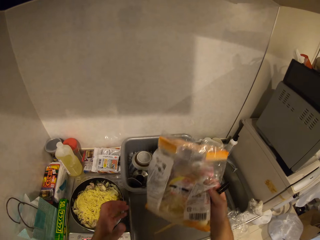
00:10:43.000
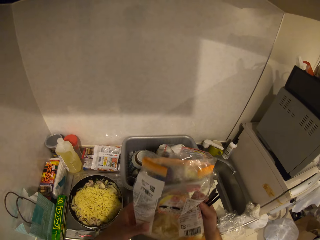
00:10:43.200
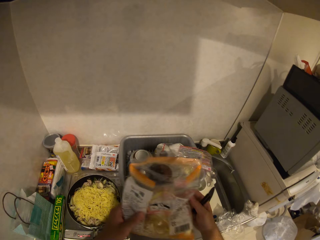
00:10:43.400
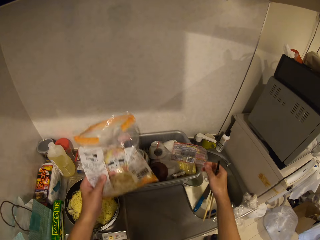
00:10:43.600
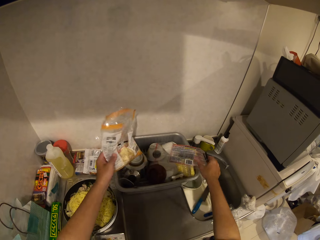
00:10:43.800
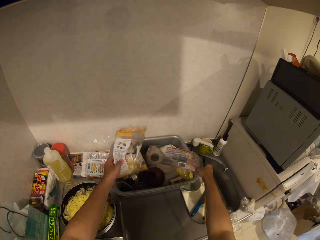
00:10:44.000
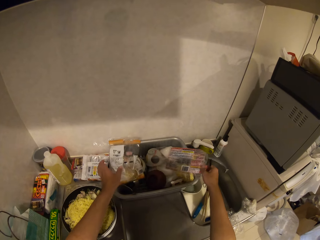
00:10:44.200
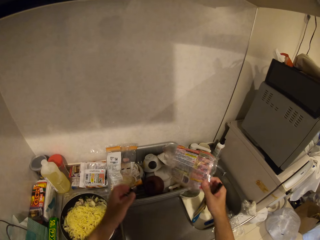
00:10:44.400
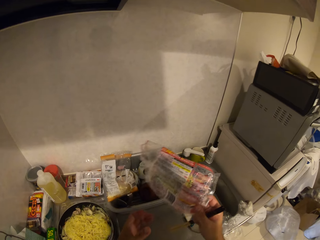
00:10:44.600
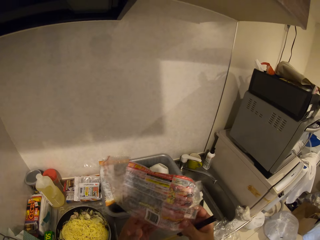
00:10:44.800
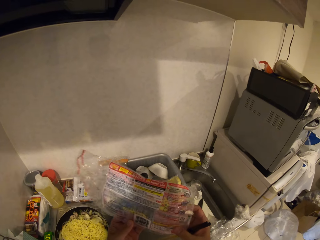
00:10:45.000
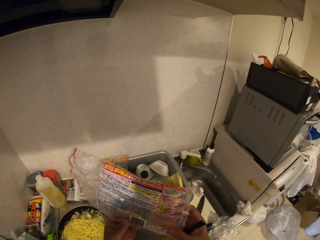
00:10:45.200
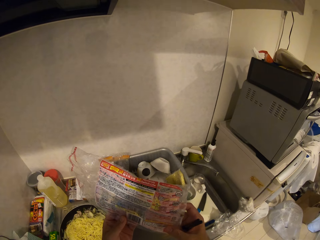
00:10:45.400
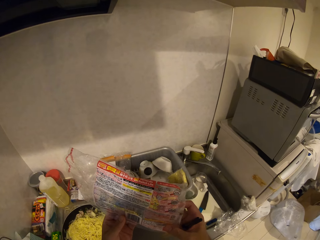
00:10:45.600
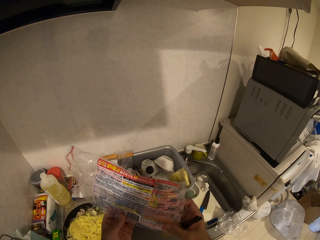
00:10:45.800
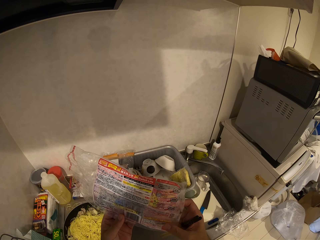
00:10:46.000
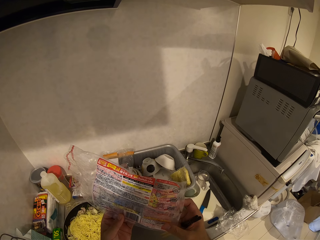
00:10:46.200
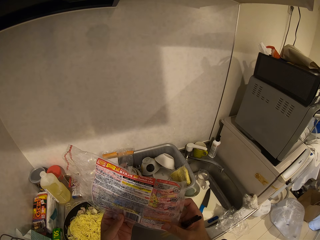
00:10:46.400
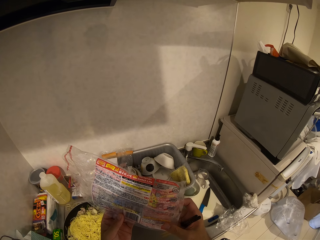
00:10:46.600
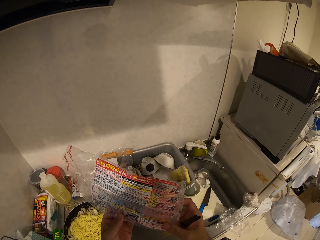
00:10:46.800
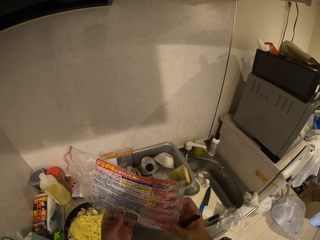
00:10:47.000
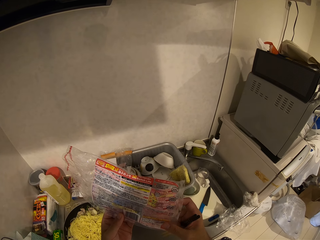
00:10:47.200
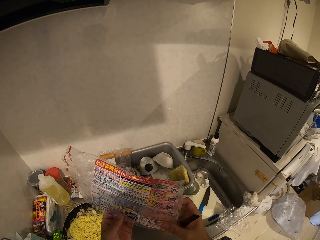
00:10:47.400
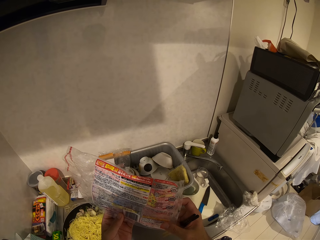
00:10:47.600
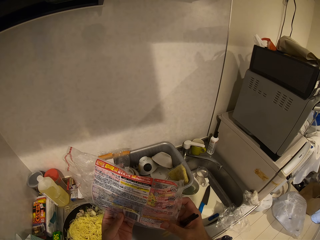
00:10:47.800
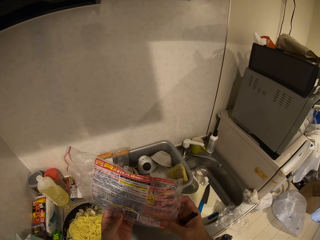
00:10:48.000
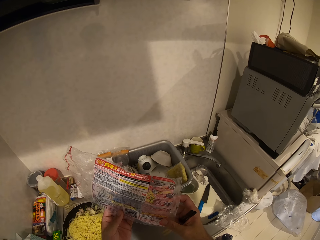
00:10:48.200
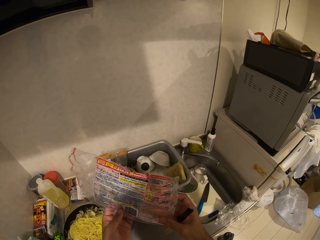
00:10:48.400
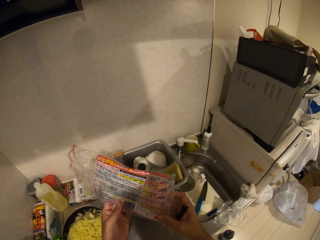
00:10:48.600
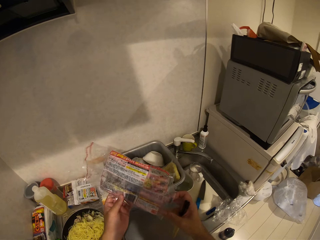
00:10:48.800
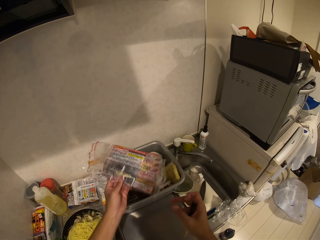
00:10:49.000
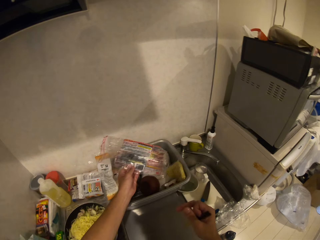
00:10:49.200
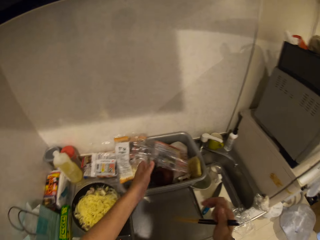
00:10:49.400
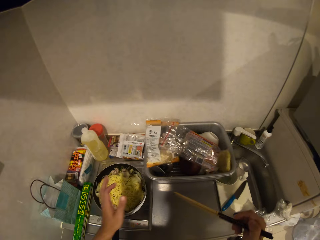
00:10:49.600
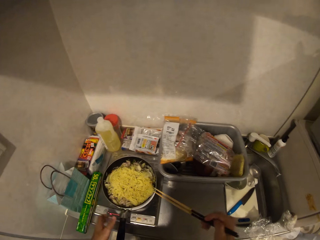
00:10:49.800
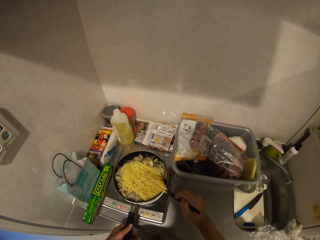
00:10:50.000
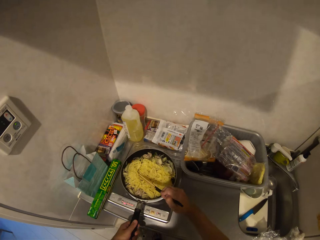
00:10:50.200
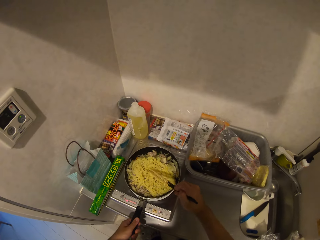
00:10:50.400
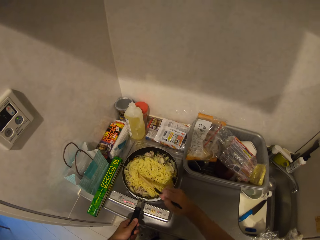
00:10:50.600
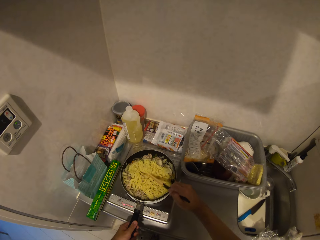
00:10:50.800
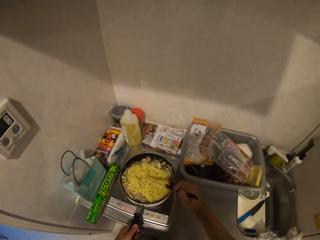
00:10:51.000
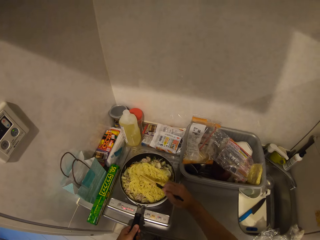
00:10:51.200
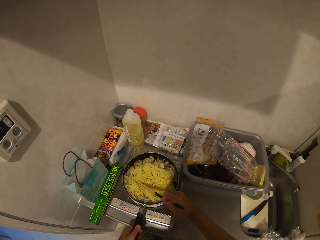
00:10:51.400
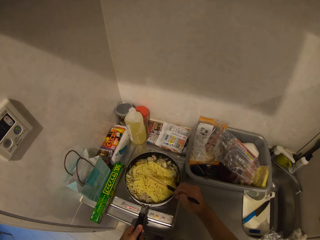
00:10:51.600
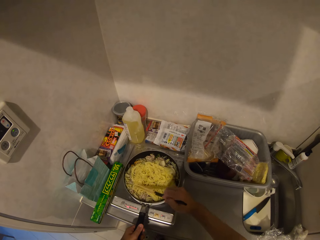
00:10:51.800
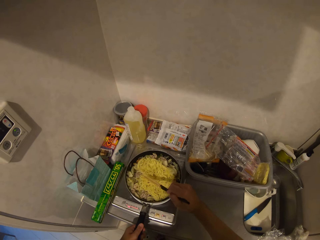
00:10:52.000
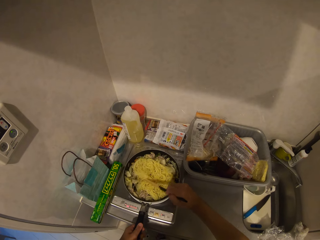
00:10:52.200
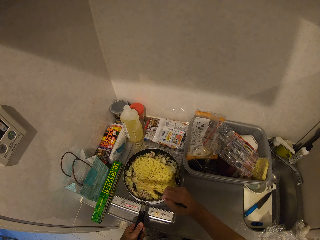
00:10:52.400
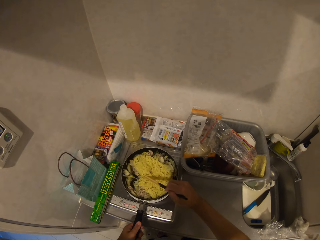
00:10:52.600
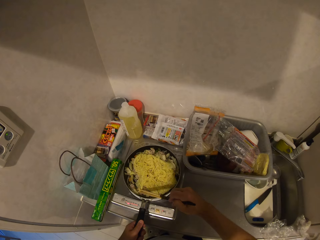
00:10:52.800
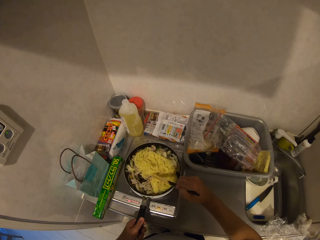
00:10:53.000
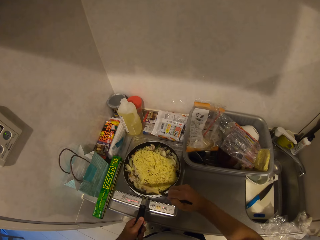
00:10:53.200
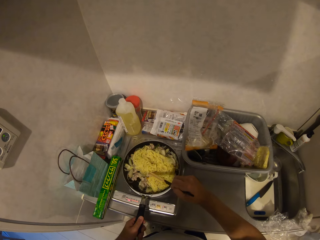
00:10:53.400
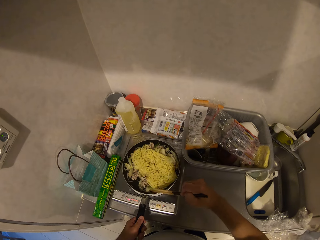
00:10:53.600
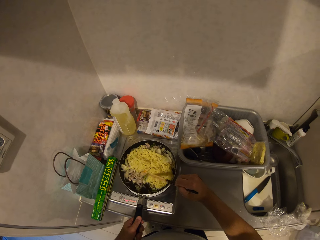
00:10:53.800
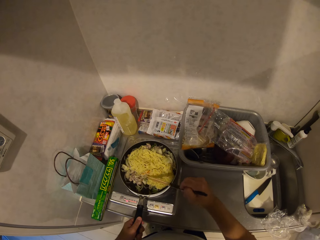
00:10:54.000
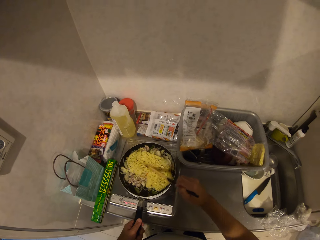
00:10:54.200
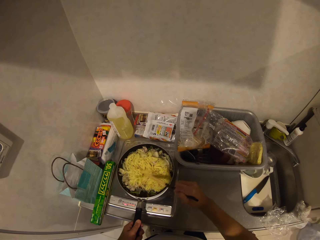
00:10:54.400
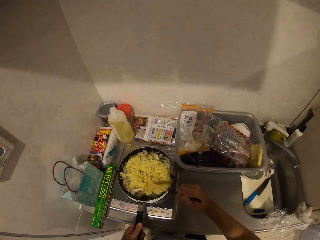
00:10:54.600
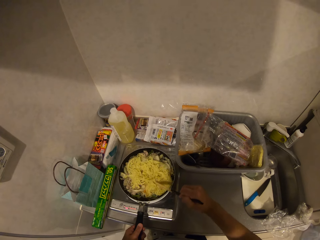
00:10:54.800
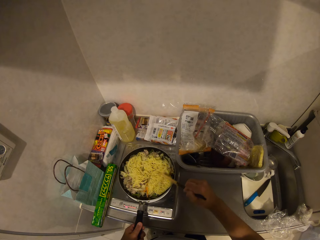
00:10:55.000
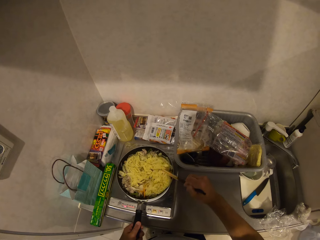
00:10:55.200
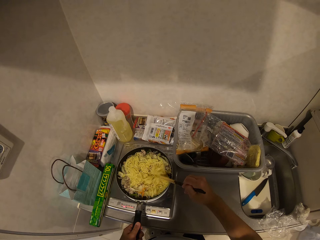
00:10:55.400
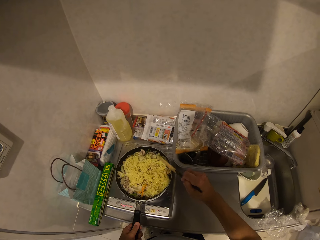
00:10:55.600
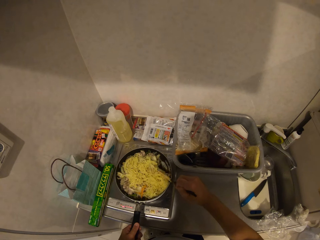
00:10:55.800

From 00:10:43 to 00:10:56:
The camera wearer looks at a packet of something. They put the packet of something in the basin. They pick up a plastic paper in the basin. They look at the plastic paper. They throw the plastic paper in the basin. They move around. They hold the cooking pan and stir the noodles with the chopsticks in the cooking pan.

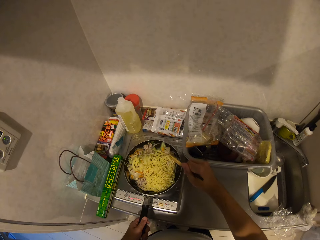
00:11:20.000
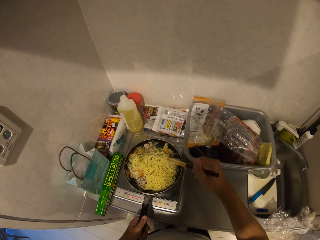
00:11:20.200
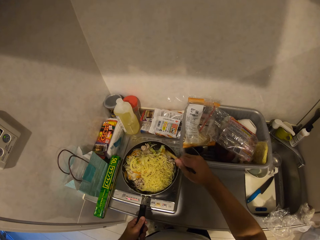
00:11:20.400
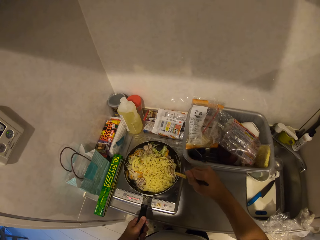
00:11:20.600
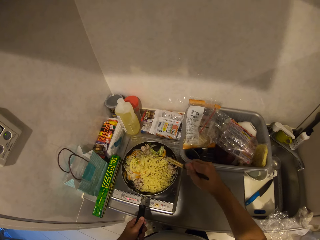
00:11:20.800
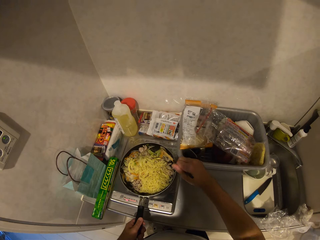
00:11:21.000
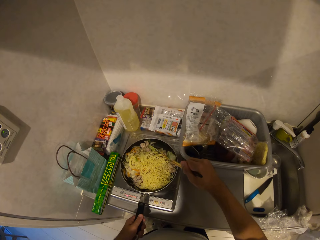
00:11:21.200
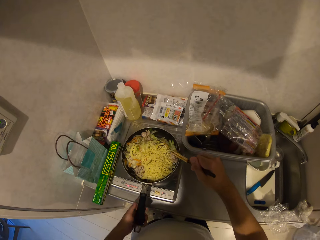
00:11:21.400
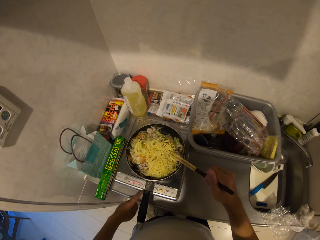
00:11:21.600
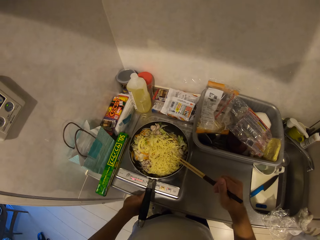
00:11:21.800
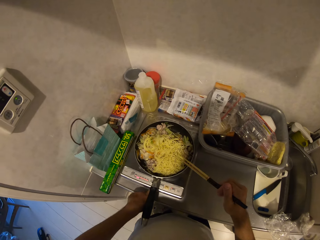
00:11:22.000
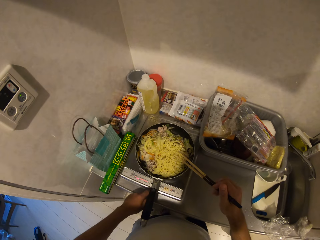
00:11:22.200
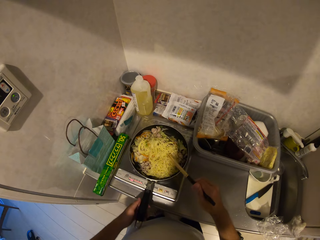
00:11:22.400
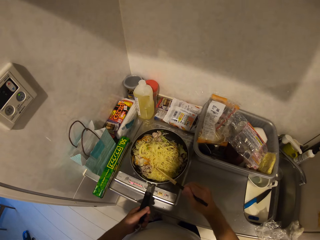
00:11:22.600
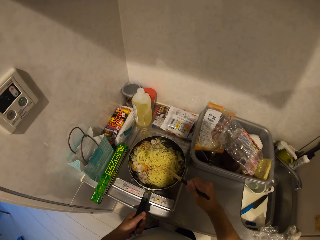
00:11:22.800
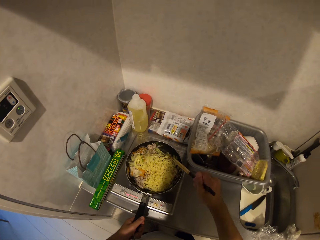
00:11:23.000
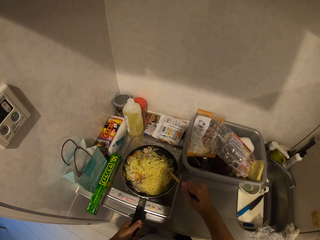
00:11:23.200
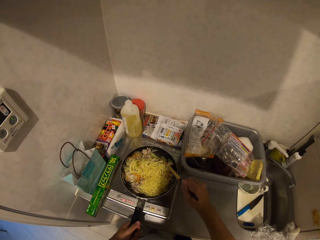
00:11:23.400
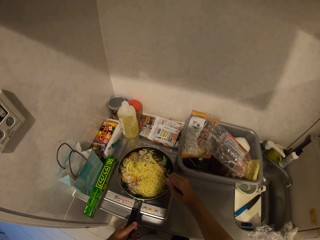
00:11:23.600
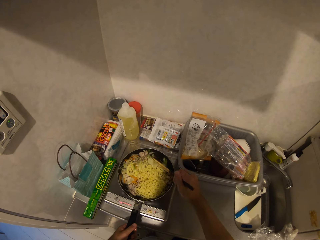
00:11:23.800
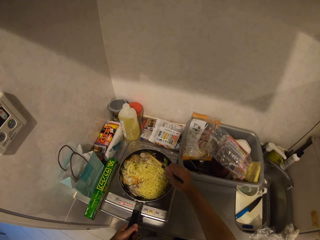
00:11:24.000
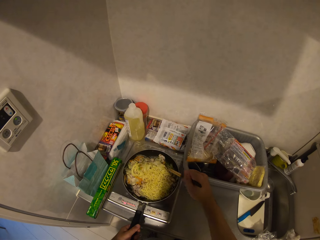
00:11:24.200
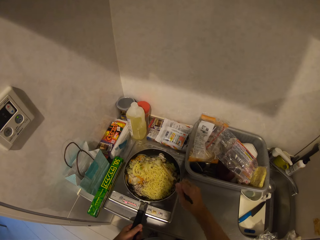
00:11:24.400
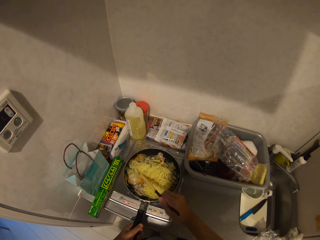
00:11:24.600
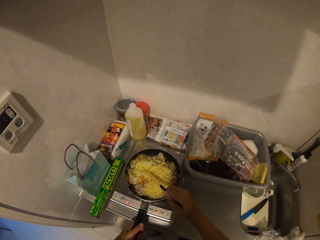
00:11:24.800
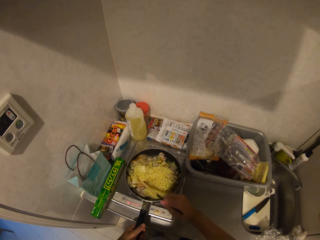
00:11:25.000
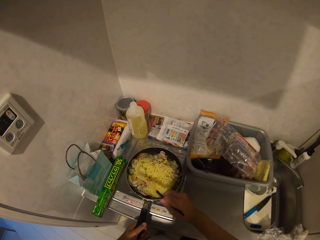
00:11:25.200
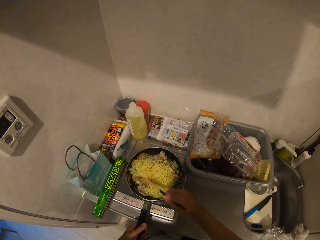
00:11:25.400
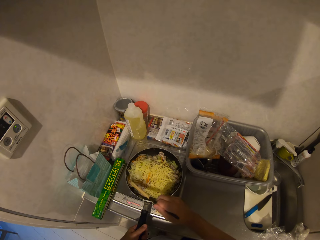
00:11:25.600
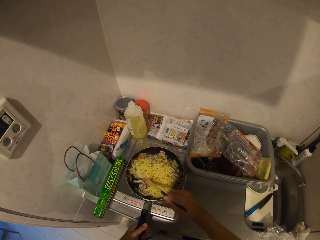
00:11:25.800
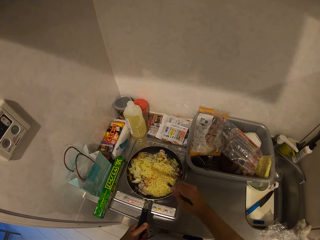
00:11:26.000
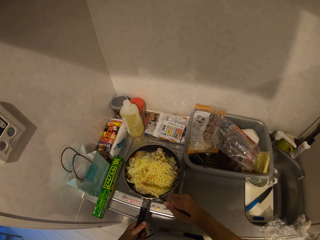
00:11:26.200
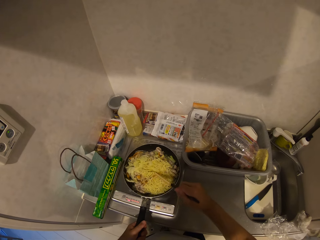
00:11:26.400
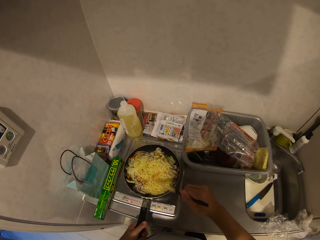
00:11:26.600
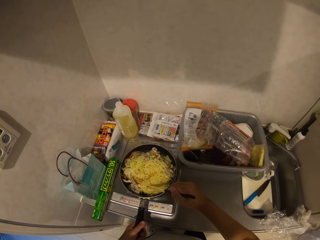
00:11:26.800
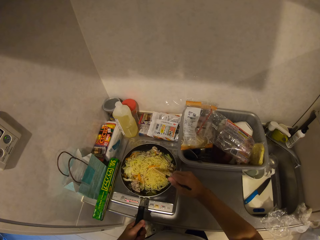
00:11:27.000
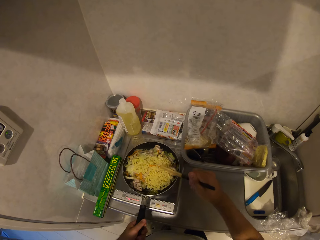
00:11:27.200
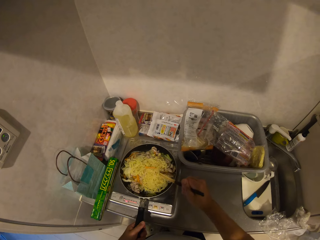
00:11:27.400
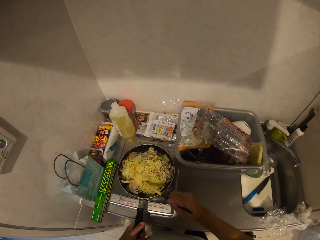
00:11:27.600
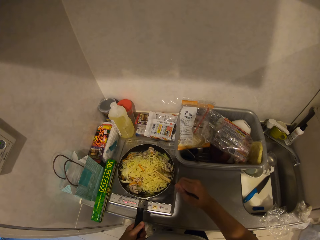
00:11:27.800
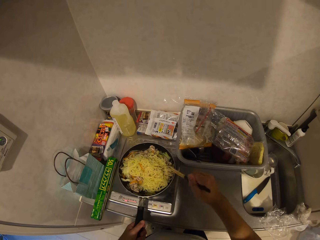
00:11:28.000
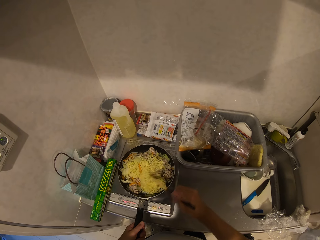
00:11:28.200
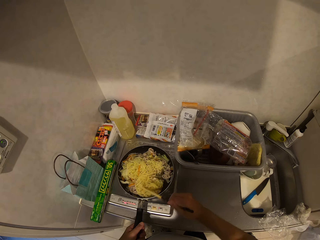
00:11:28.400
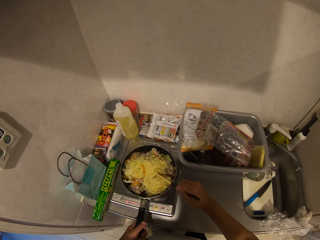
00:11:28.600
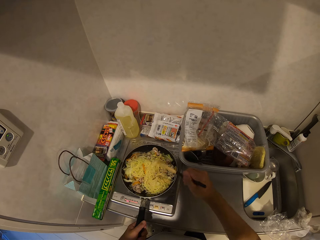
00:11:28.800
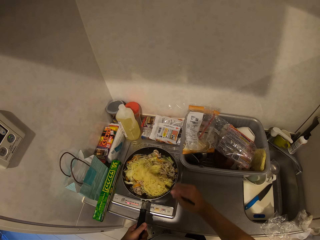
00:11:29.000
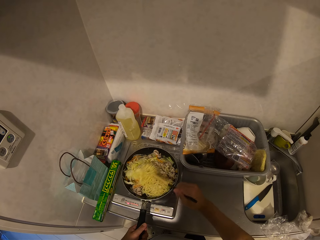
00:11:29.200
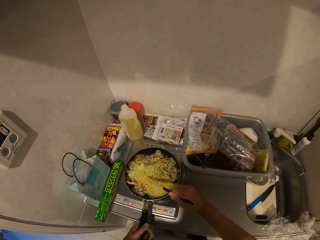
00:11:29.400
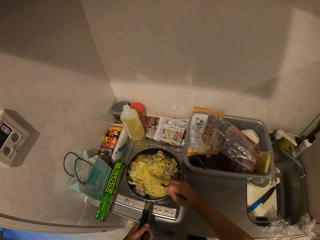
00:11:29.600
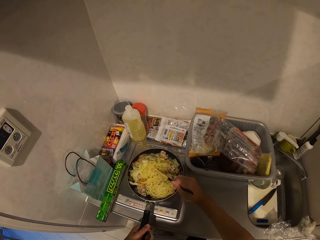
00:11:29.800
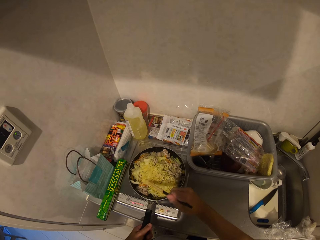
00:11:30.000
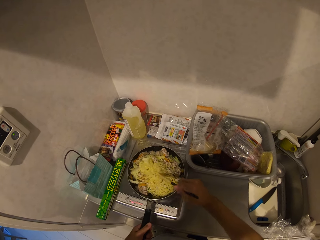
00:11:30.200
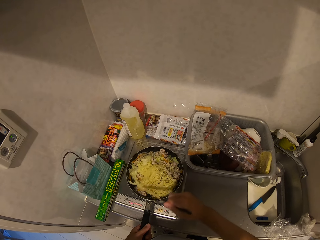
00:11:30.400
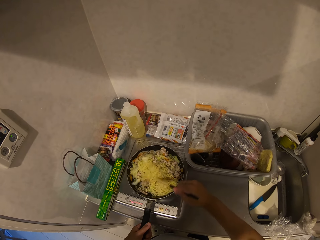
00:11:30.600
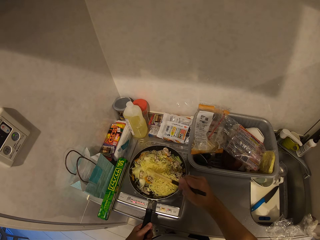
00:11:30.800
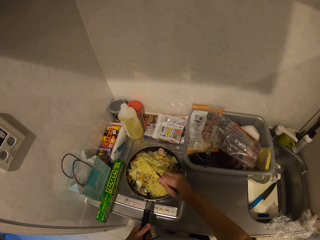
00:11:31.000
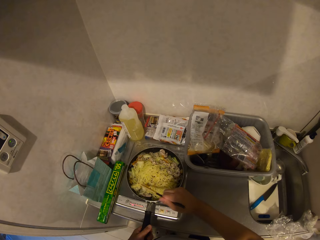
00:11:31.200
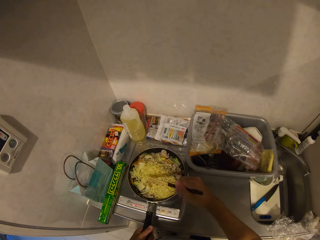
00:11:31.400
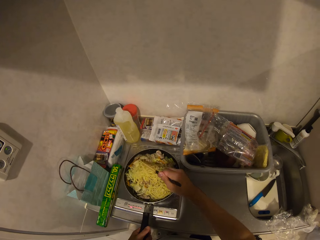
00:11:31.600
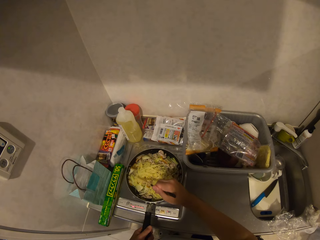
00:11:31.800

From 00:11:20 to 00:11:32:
The camera wearer operates the cooker. They reduce the cooking gas flame. They hold the cooking pan and stir the noodles with chopsticks in the cooking pan.
